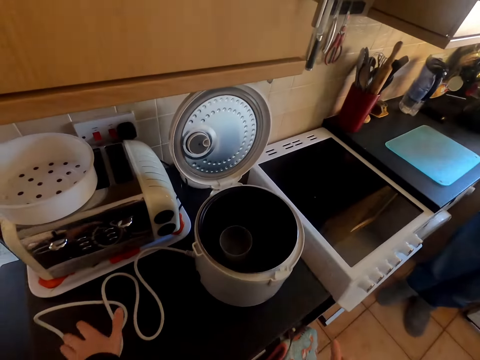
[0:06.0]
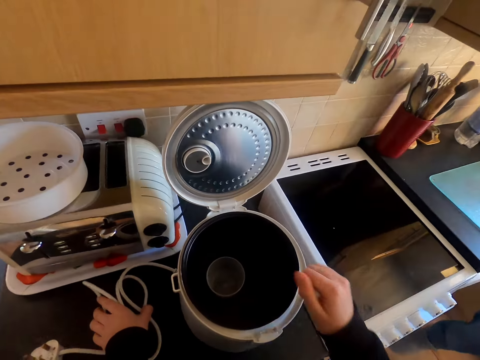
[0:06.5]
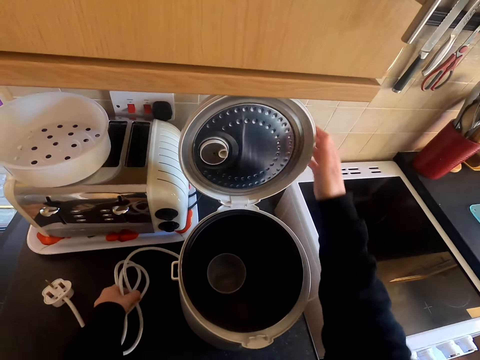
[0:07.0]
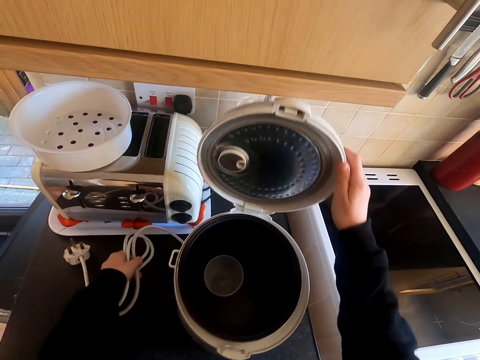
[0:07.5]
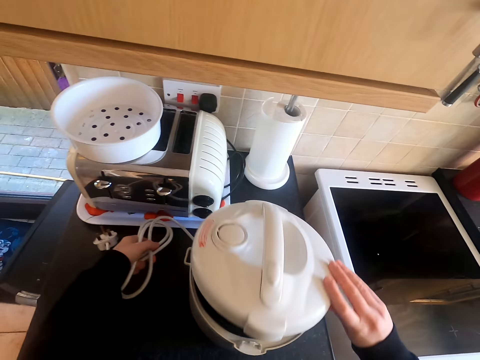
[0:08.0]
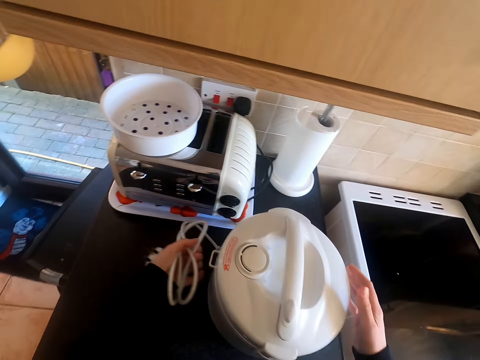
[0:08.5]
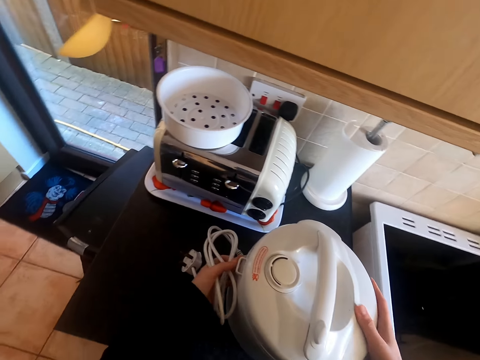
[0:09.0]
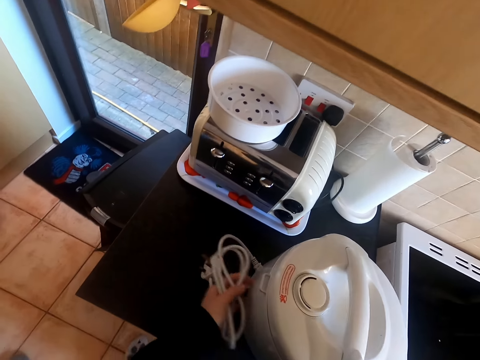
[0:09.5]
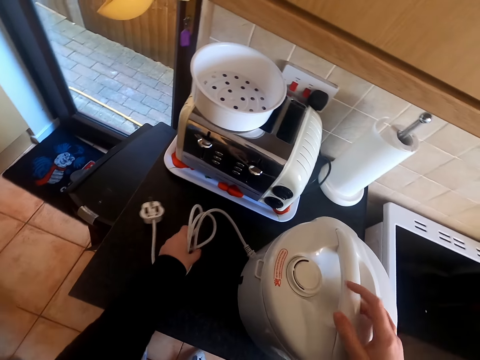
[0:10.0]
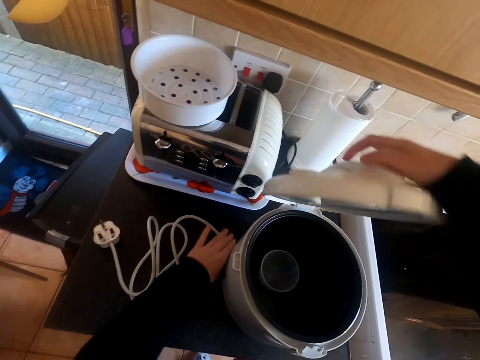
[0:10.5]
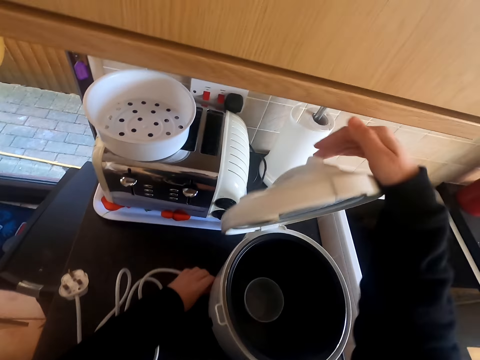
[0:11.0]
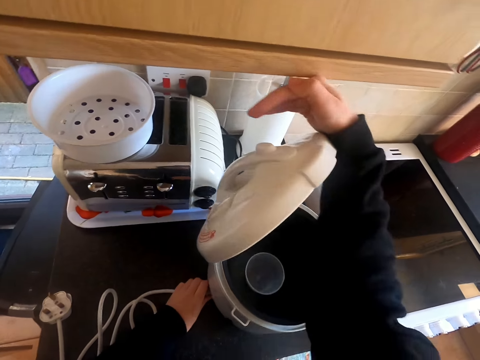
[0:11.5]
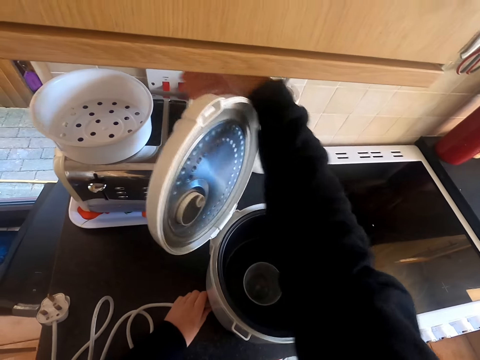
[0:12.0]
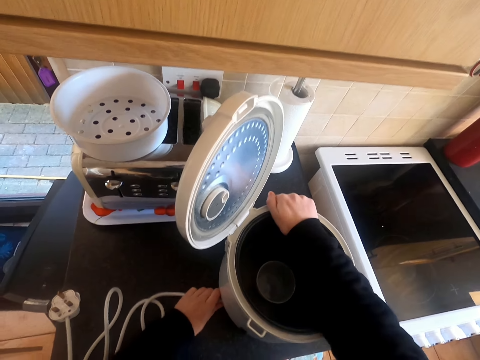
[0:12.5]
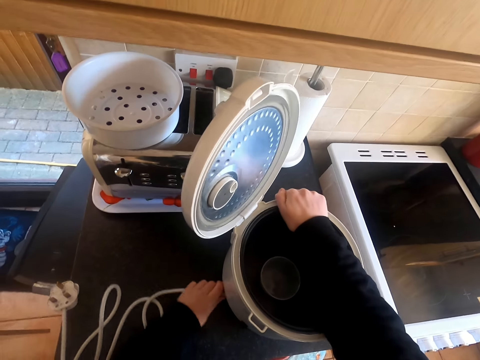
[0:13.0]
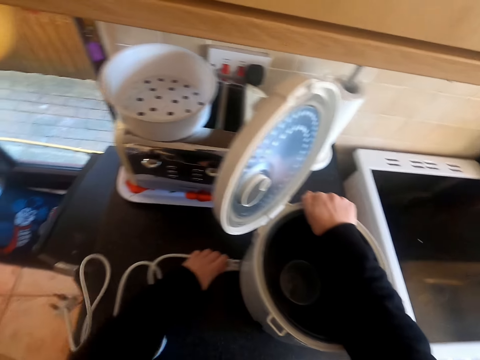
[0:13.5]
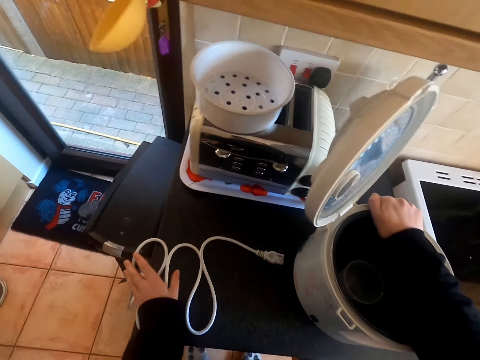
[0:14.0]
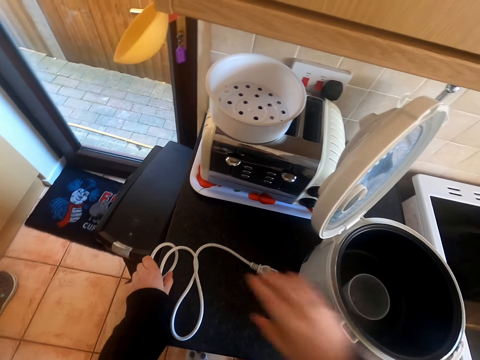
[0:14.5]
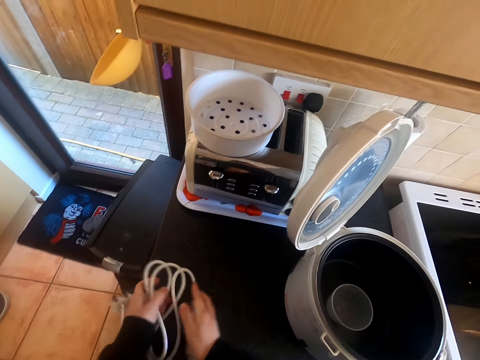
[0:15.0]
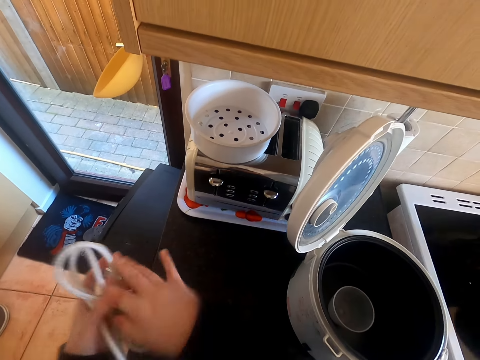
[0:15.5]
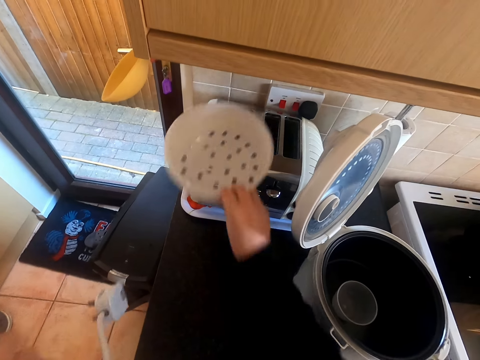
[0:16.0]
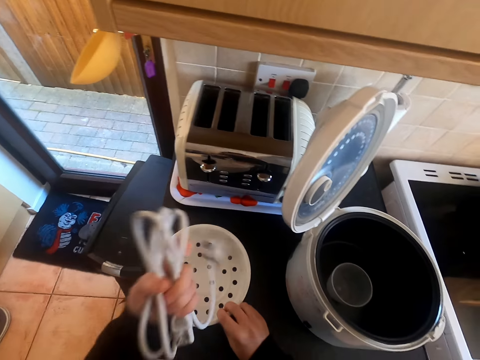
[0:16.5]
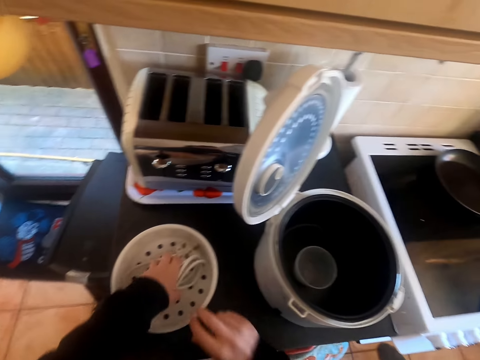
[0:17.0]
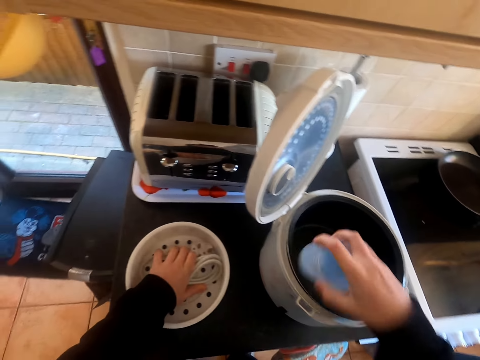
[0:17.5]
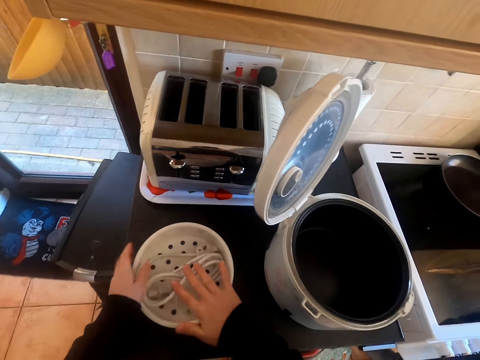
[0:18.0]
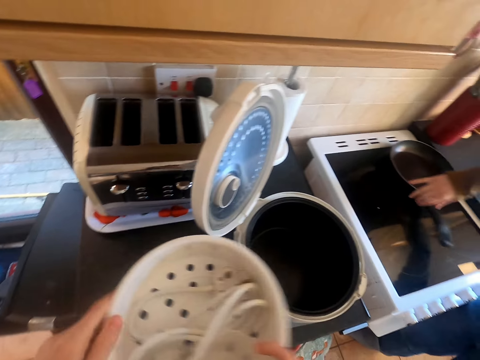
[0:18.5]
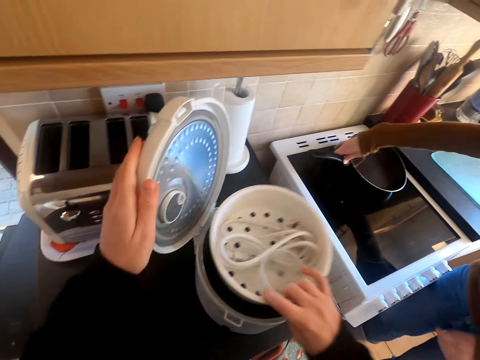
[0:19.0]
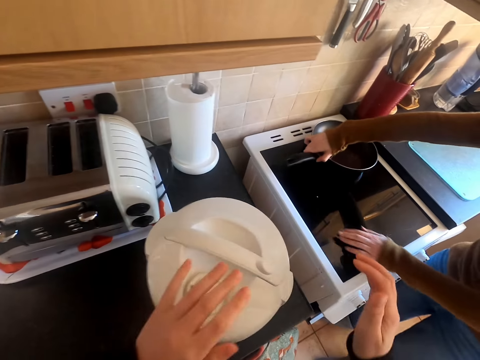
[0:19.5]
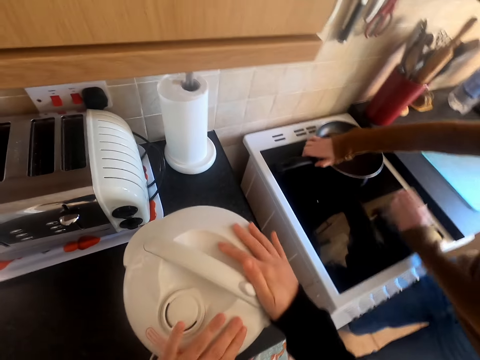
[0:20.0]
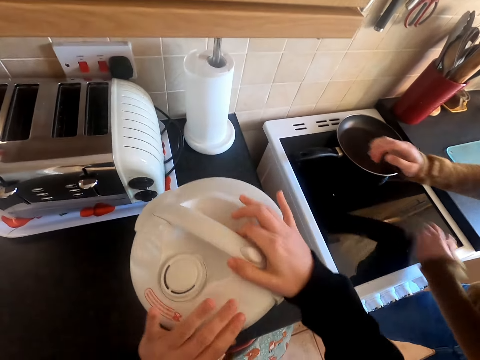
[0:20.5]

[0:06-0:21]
The camera wearer holds something. They check the rice cooker pot. They cover something. They open something. They remove the power cable from the rice cooker. They put together the rice cooker equipment. They pick up a wire. They put the wire in a bowl. They put something in the bowl. They put the bowl in something.

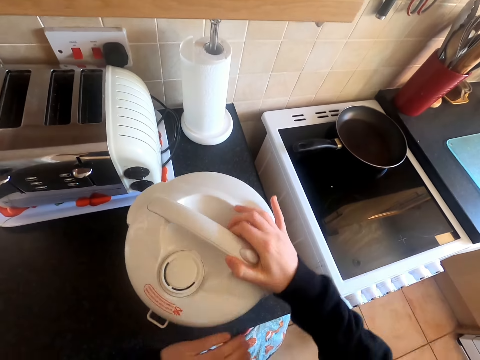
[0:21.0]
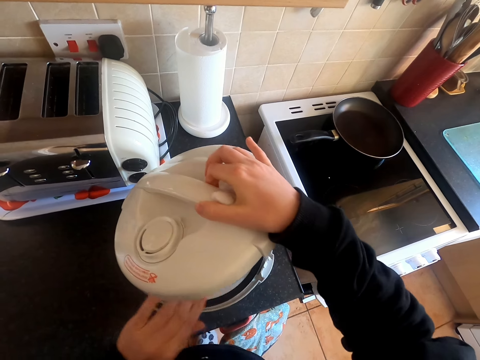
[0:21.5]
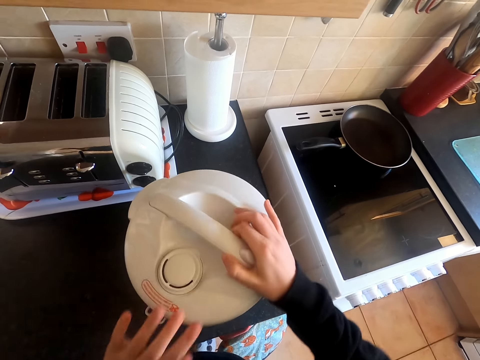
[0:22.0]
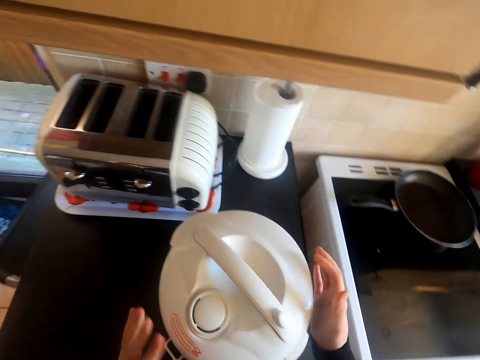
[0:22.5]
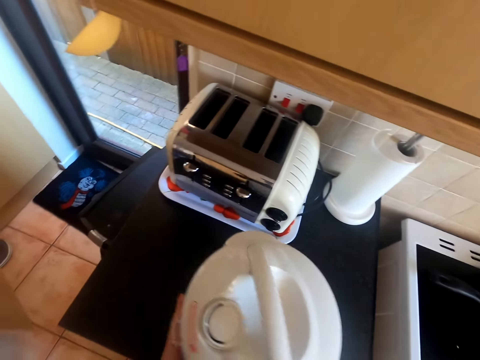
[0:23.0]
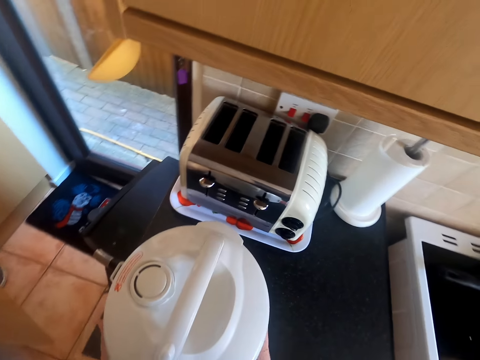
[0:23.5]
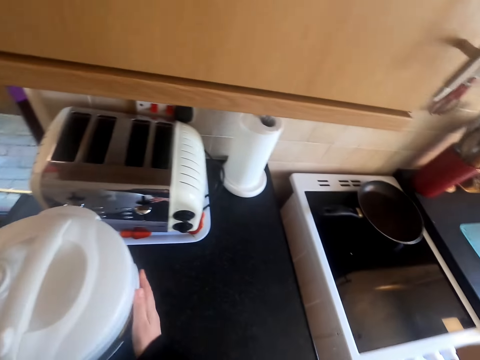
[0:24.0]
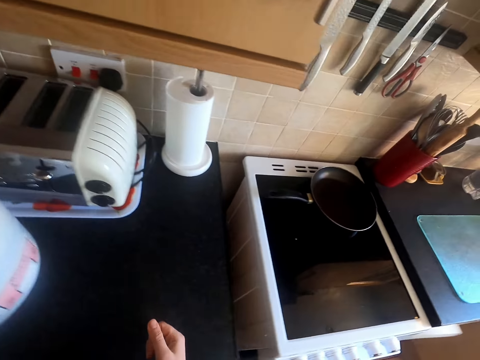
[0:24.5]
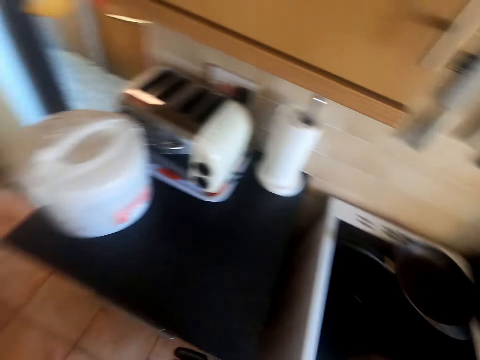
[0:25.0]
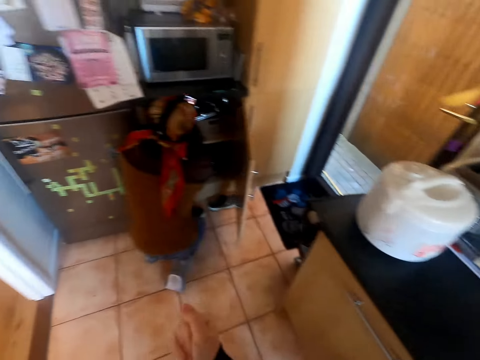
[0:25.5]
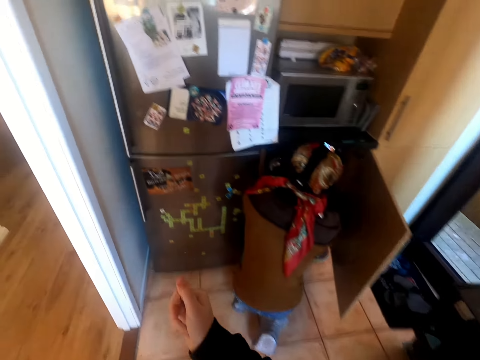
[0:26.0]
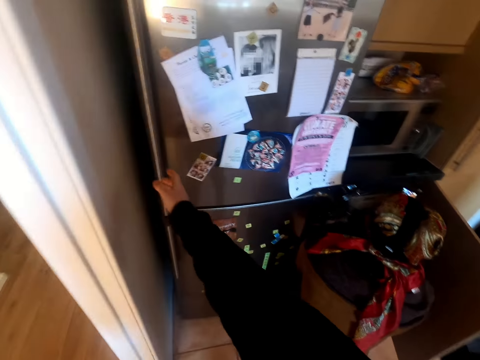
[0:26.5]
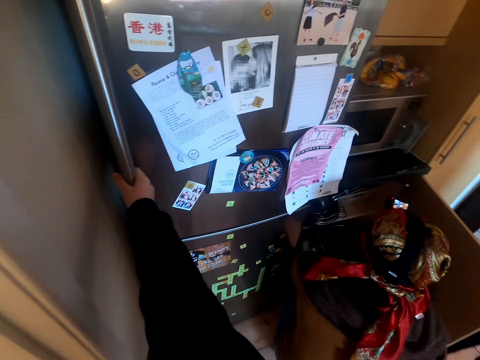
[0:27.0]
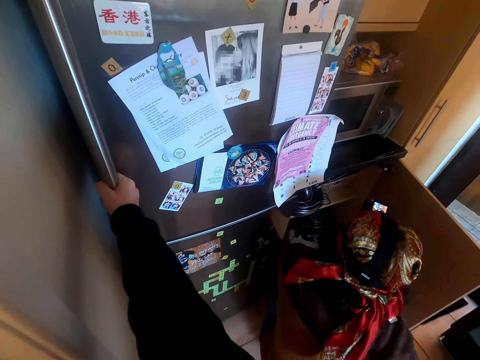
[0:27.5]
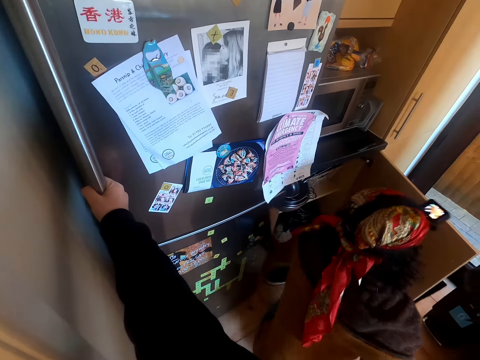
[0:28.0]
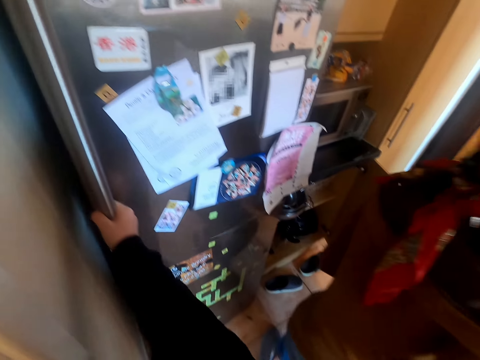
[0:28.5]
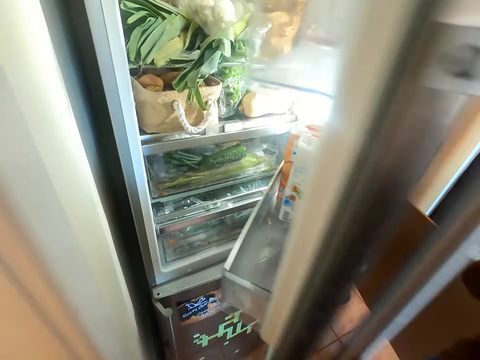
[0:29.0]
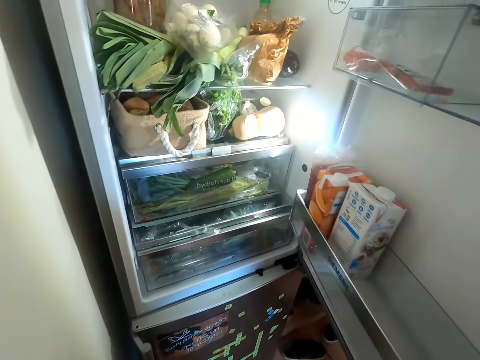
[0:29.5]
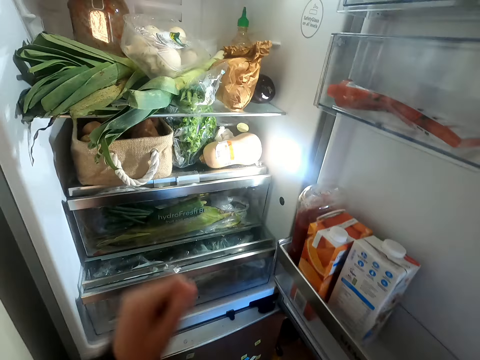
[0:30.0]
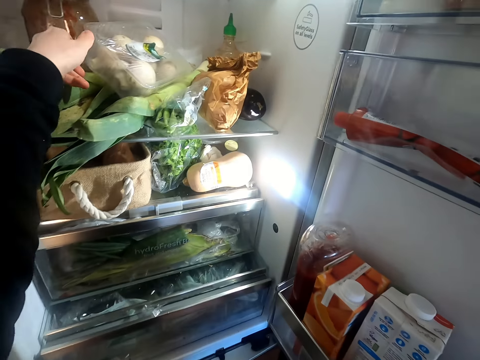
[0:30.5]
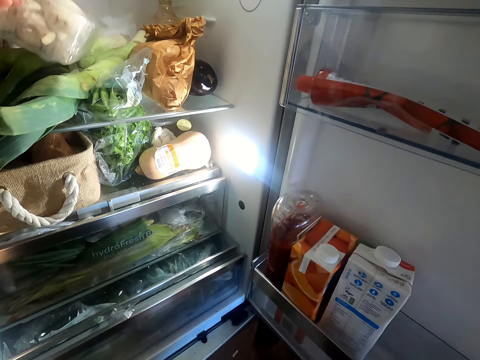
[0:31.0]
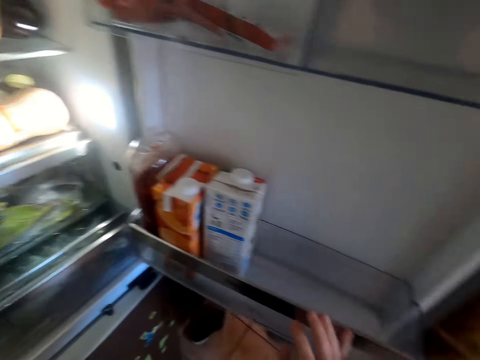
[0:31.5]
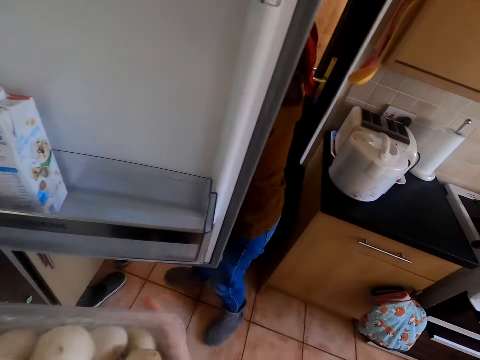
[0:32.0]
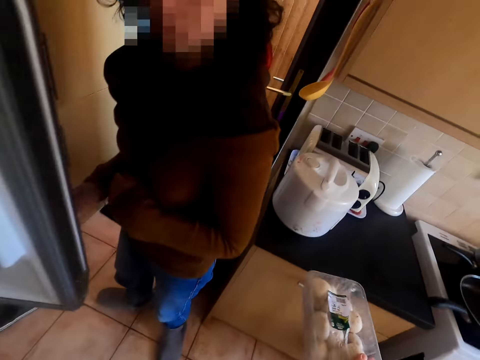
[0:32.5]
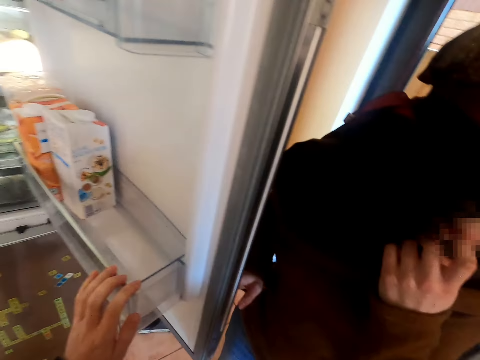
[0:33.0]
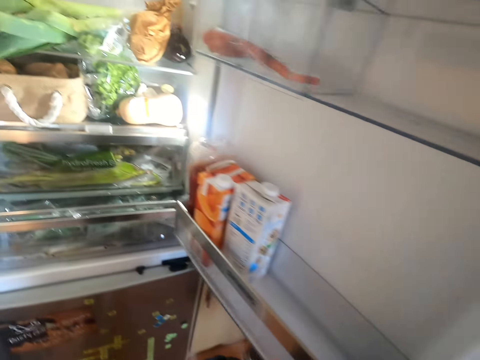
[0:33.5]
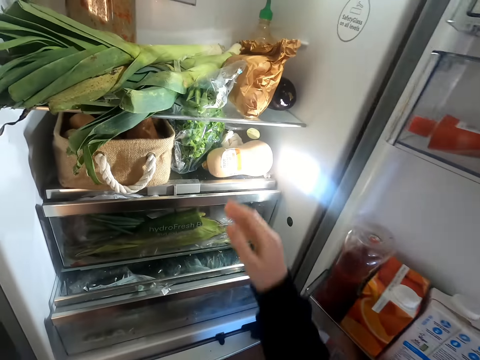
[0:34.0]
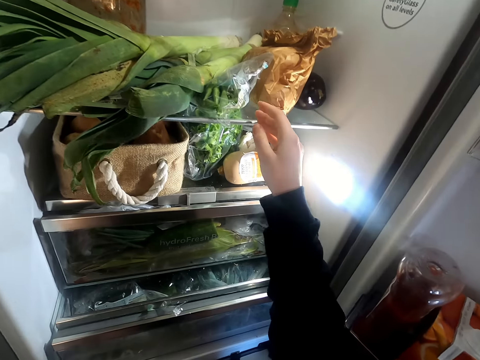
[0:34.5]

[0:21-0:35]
The camera wearer closes something. They move the rice cooker aside. They walk around. They open the fridge. A woman does something. The camera wearer picks a mushroom from the fridge. The woman moves around.
